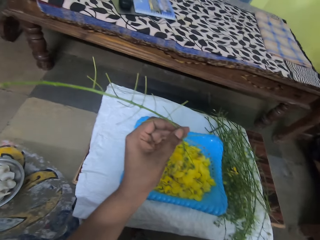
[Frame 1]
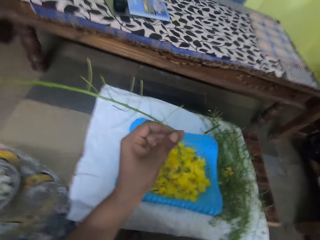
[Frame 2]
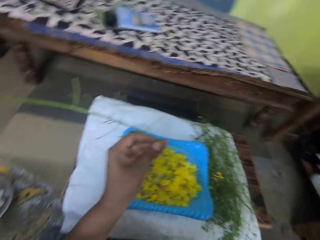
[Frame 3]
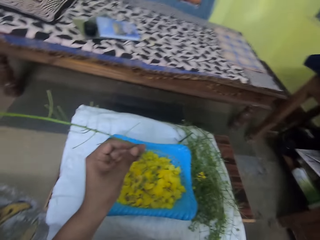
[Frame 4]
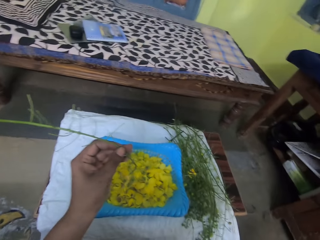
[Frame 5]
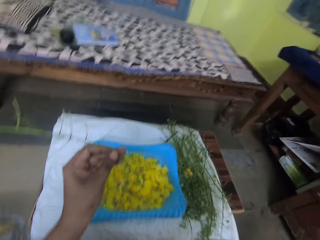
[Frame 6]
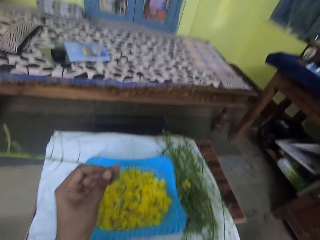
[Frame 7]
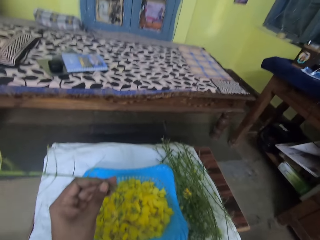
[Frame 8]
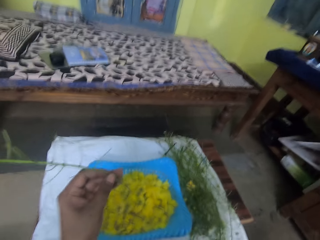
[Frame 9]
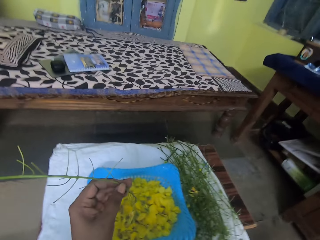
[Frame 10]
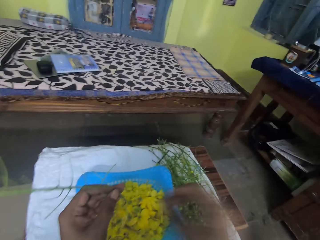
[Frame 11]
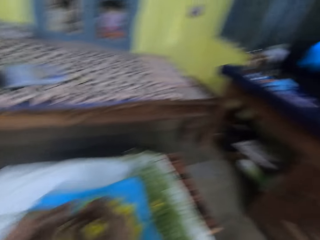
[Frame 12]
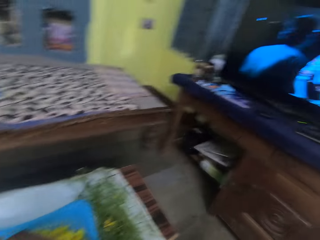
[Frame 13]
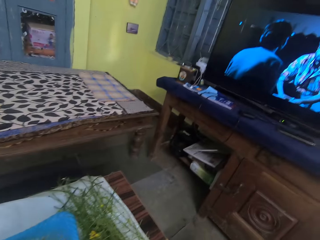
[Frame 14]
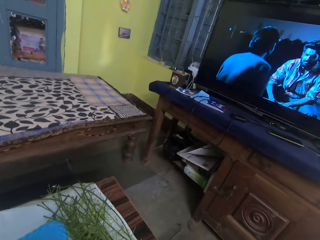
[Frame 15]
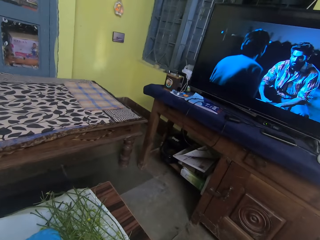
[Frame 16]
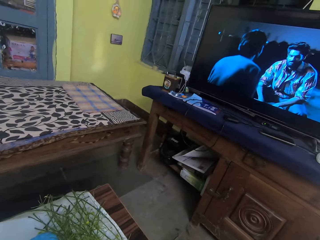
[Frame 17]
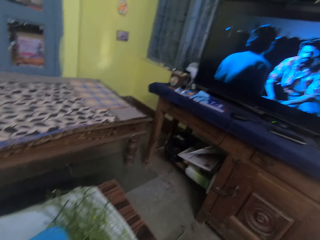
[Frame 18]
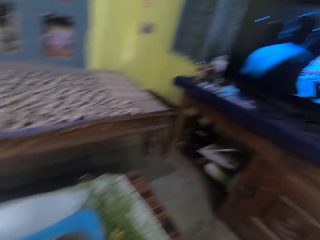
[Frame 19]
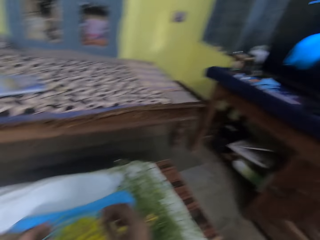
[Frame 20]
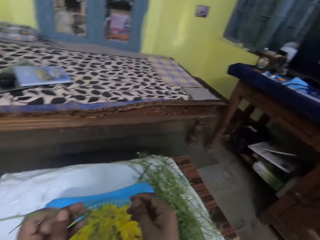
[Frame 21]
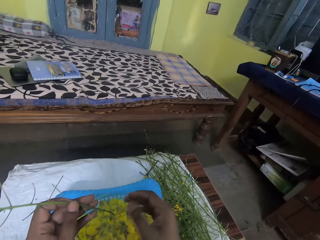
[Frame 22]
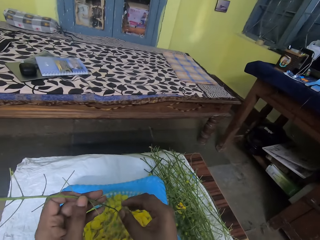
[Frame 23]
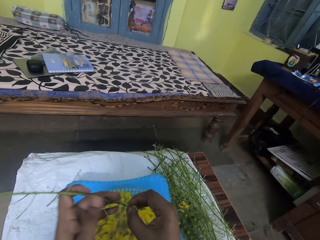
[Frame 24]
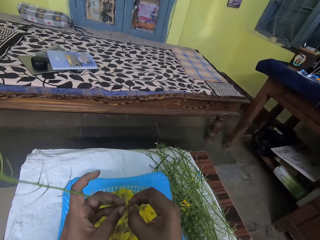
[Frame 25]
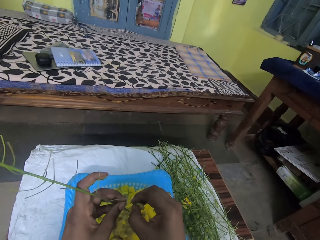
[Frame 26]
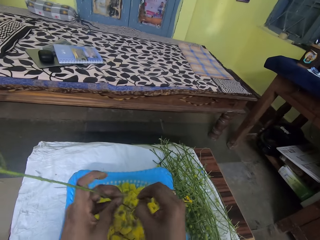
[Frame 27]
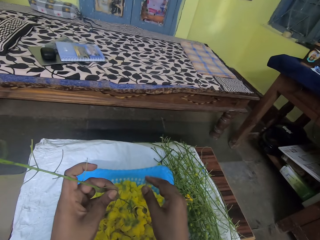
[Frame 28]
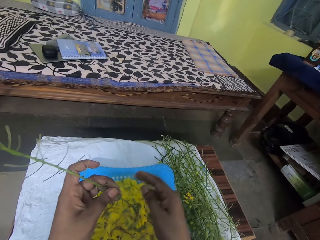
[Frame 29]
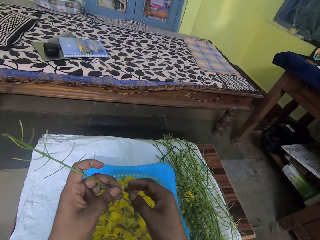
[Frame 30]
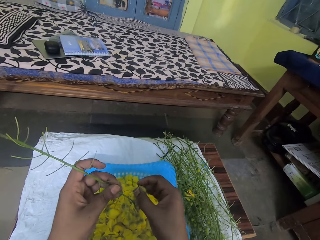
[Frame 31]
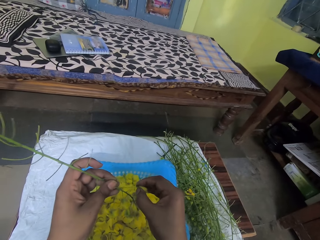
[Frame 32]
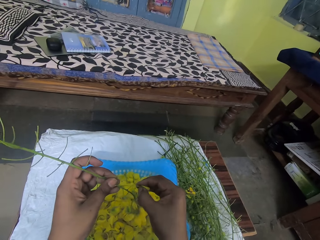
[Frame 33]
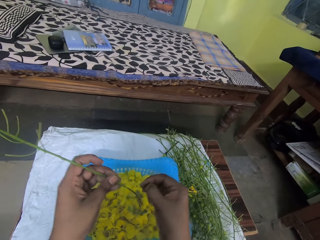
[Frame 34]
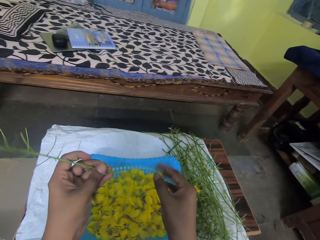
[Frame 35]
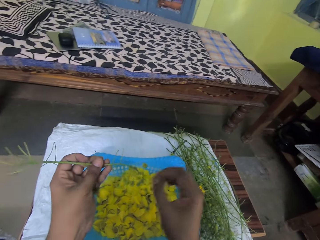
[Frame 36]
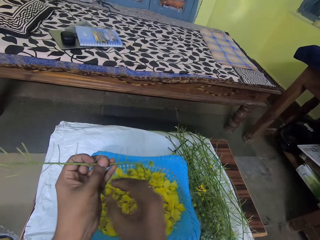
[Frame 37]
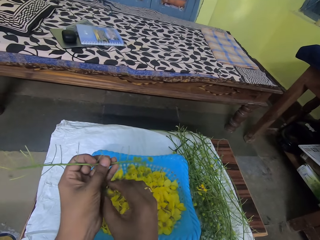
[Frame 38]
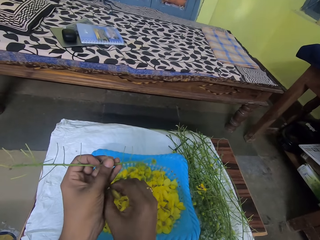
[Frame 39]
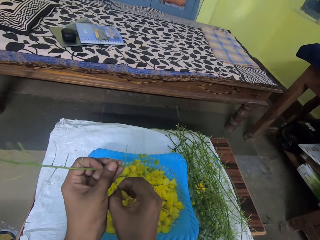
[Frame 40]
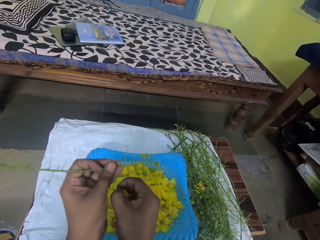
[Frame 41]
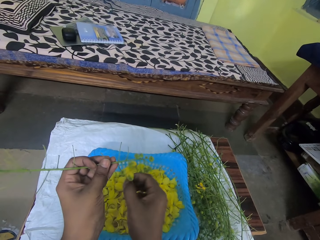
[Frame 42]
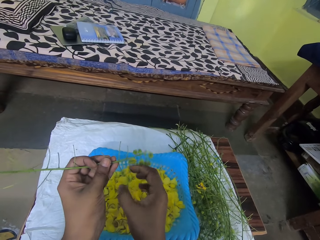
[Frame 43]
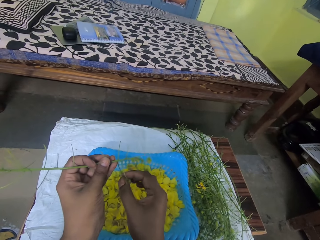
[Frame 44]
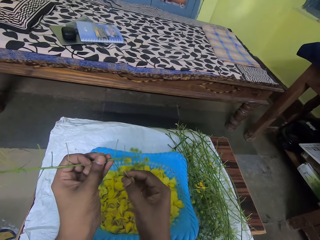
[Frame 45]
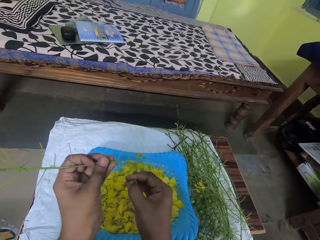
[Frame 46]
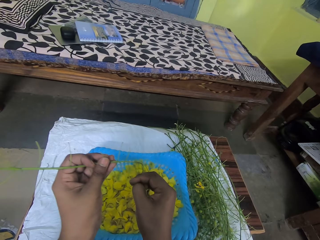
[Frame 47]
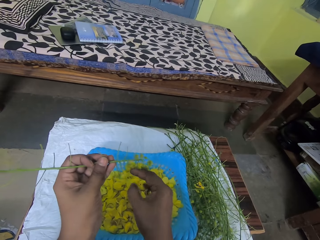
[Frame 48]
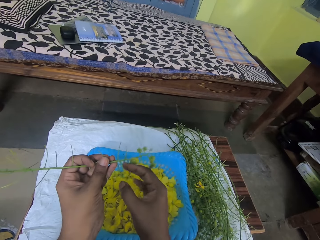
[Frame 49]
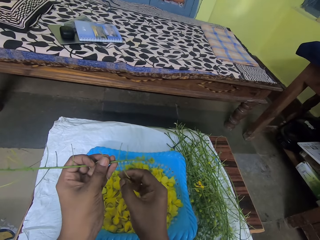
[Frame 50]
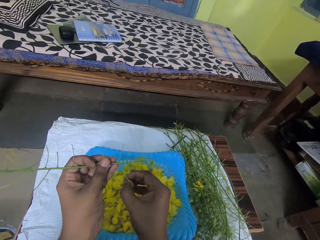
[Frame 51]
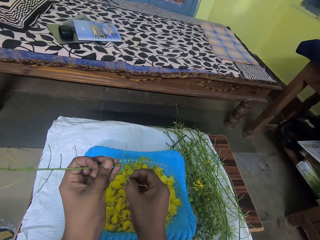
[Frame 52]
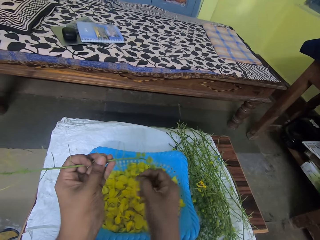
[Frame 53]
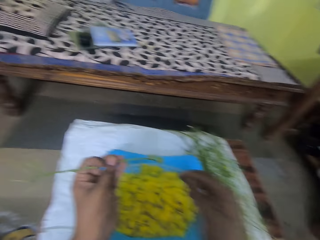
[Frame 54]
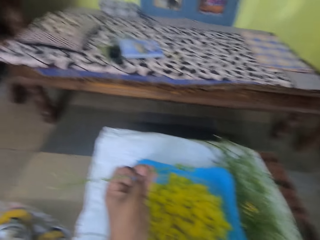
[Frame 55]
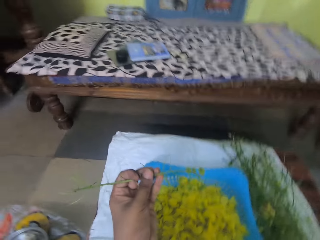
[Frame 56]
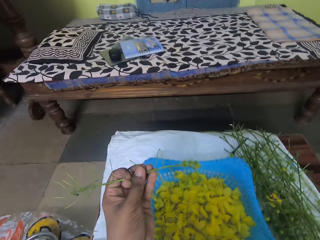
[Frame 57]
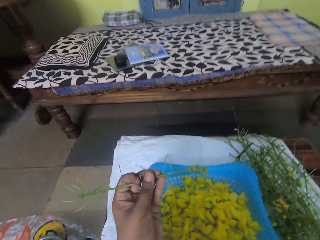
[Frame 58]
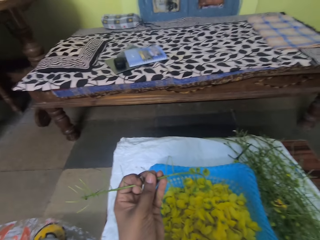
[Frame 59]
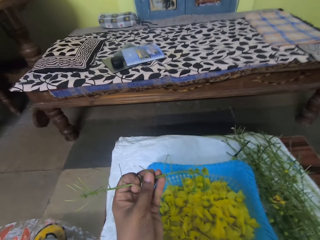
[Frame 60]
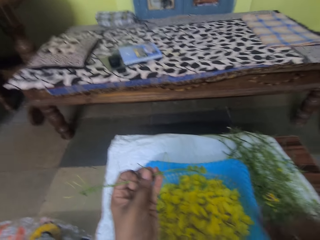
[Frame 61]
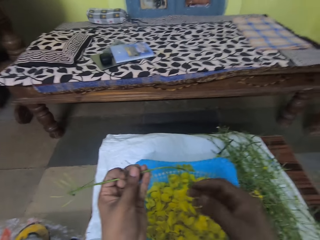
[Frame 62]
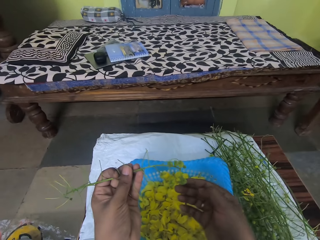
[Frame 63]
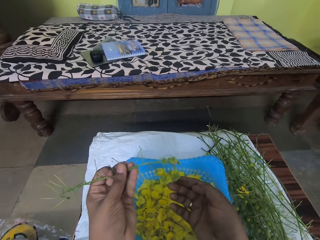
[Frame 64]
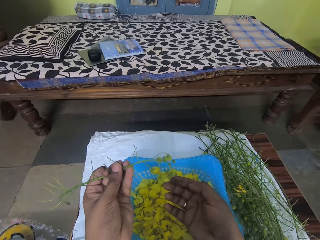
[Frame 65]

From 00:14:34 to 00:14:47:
The camera wearer looks around the flower. He takes a bok choy flower from the stem in his left hand with his right hand. He looks around the room. He drops the bok choy flower on the tray on the table with his right hand. He takes a bok choy flower from the stem in his left hand with his right hand. He drops the bok choy flower on the tray on the table with his right hand. He takes a bok choy flower from the stem in his left hand with his right hand. He drops the bok choy flower on the tray on the table with his right hand. He takes a bok choy flower from the stem in his left hand with his right hand. He drops the bok choy flower on the tray on the table with his right hand. He takes a bok choy flower from the stem in his left hand with his right hand. He drops the bok choy flower on the tray on the table with his right hand. He takes a bok choy flower from the stem in his left hand with his right hand. He drops the bok choy flower on the tray on the table with his right hand.

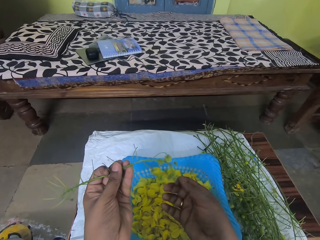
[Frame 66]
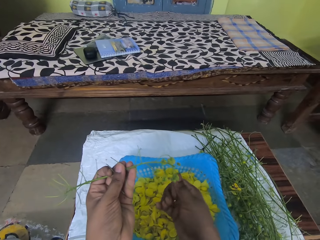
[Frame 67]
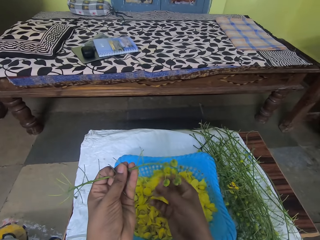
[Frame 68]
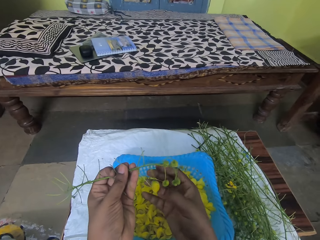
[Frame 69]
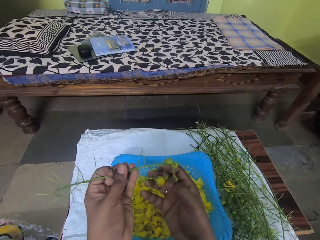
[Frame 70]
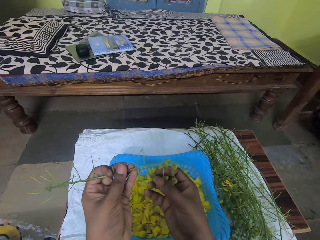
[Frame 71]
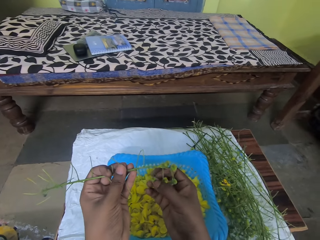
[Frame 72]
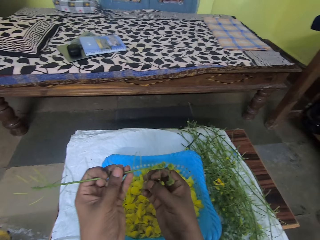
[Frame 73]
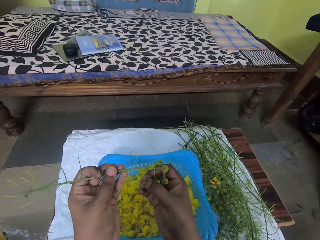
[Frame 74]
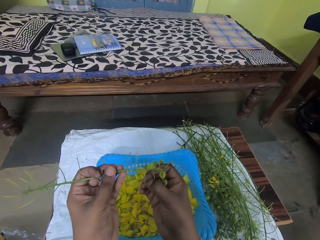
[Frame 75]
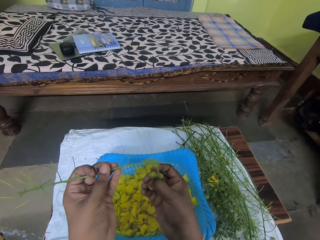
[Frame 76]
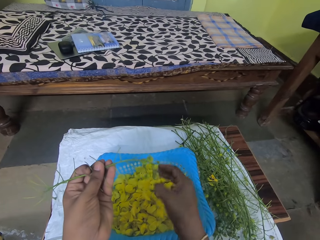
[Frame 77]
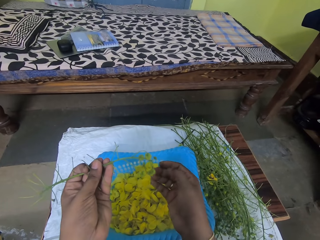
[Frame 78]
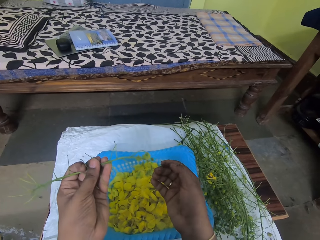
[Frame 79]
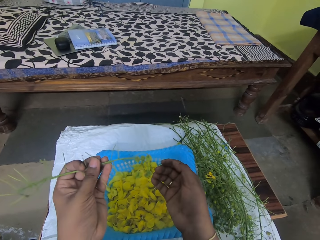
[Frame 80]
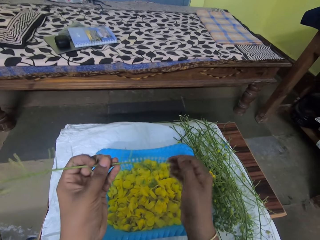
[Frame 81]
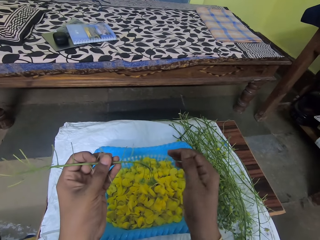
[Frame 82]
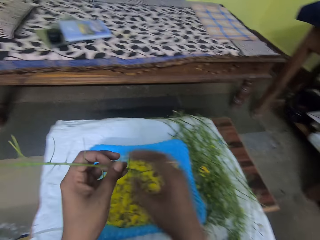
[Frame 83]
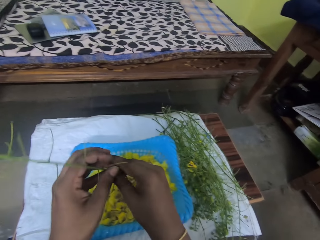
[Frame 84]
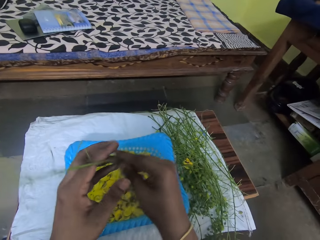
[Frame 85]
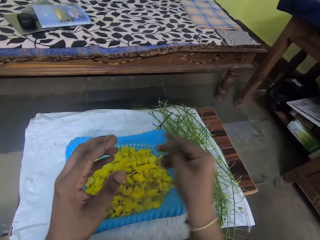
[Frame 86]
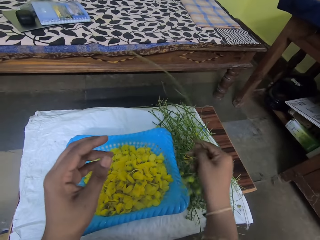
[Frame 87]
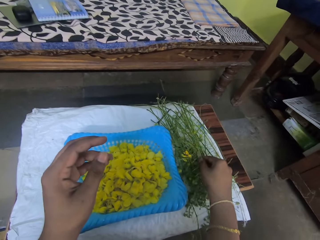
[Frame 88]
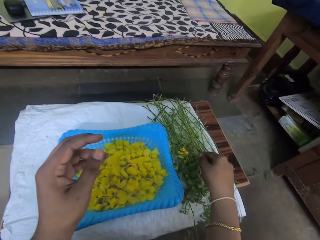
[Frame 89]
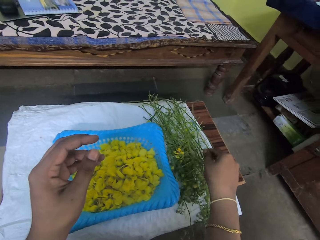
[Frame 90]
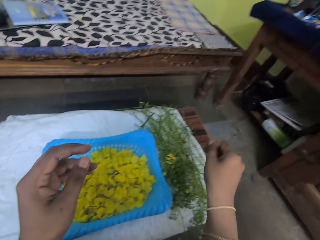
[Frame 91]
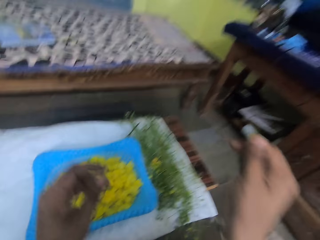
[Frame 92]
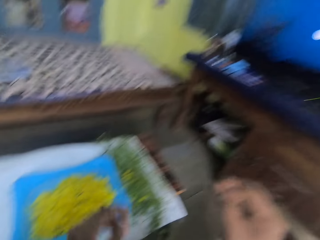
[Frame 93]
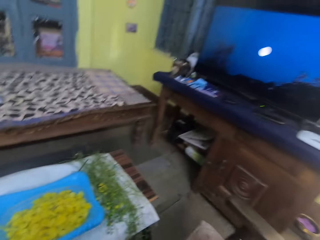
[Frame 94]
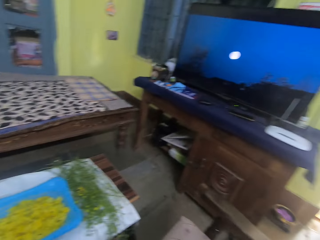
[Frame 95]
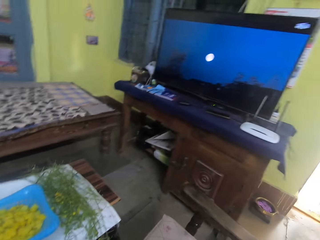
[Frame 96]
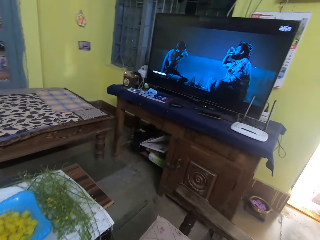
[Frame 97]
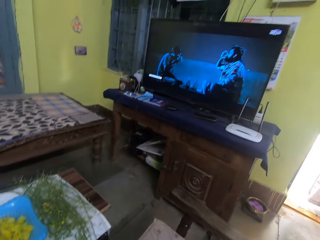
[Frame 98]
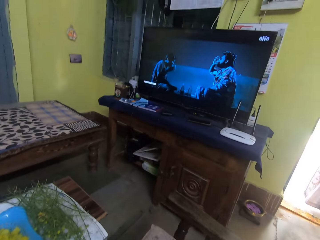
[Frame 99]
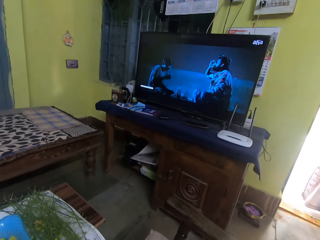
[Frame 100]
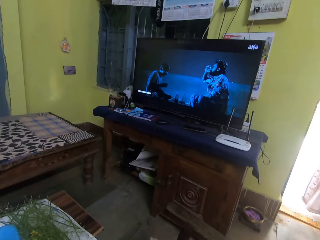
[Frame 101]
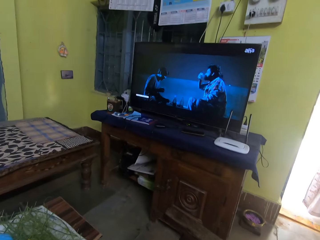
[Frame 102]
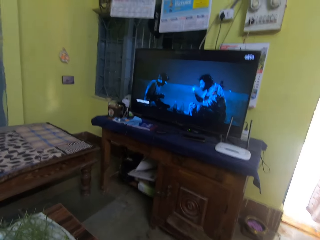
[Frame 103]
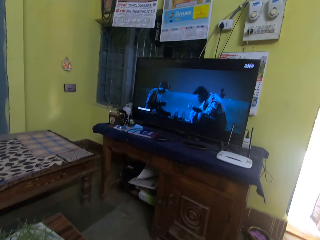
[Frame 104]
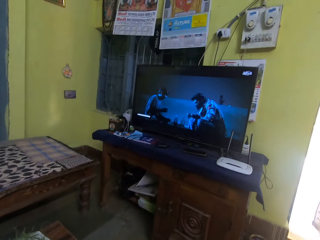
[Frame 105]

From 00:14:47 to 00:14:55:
The camera wearer takes a bok choy flower from the stem in his left hand with his right hand. He drops the bok choy flower on the tray on the table with his right hand. He passes the stem to his right hand with his left hand. He drops the stem on the table with his right hand. He looks around the room.
